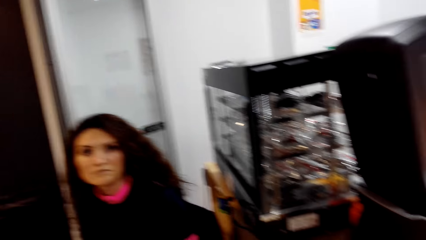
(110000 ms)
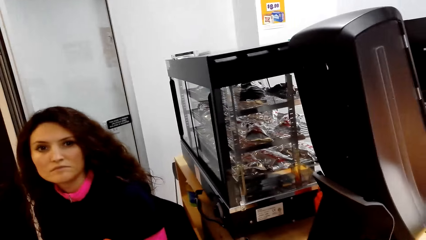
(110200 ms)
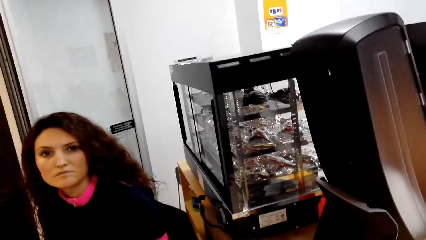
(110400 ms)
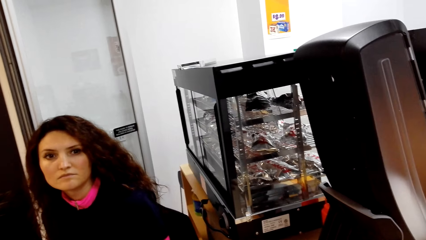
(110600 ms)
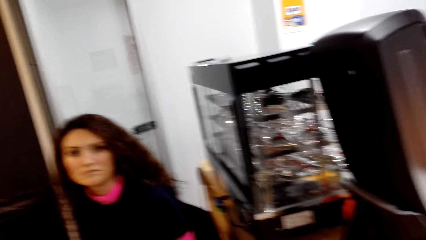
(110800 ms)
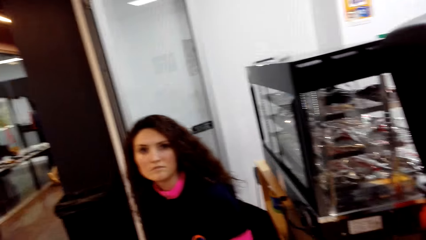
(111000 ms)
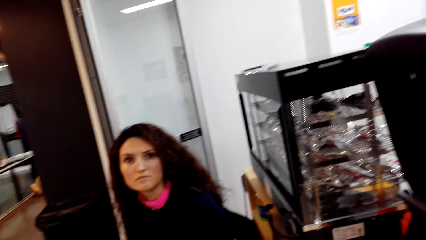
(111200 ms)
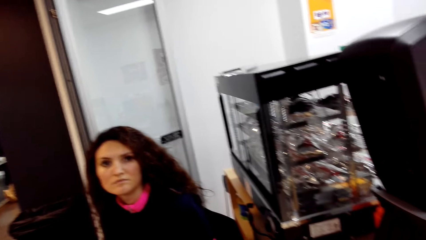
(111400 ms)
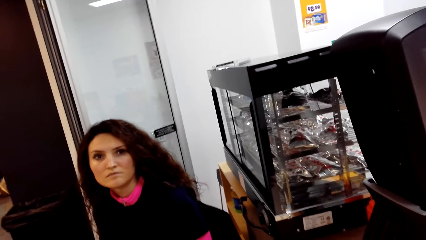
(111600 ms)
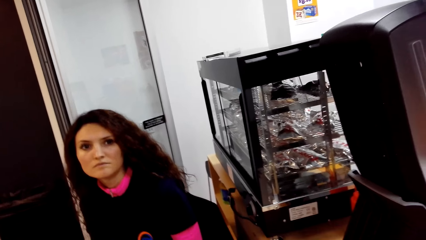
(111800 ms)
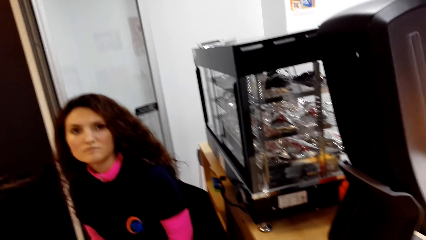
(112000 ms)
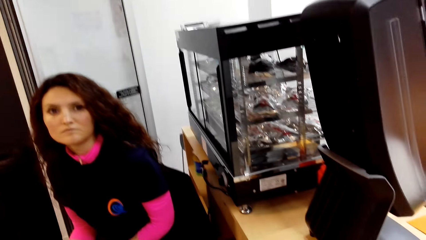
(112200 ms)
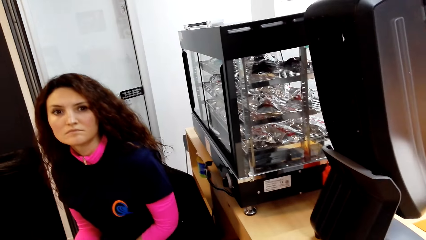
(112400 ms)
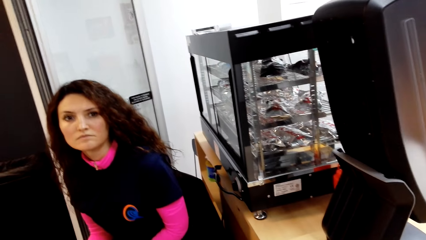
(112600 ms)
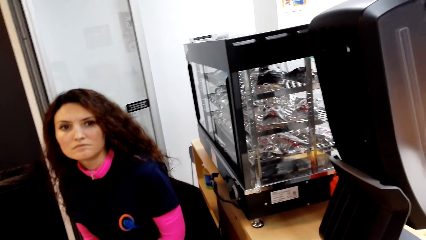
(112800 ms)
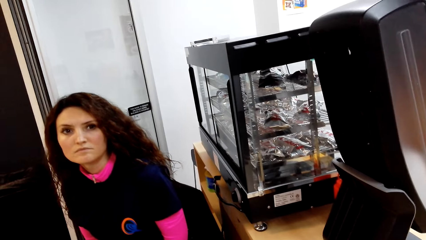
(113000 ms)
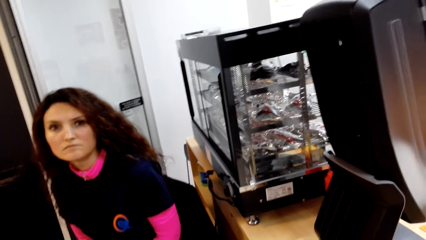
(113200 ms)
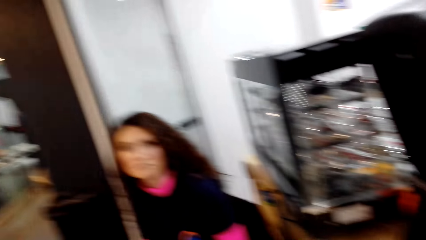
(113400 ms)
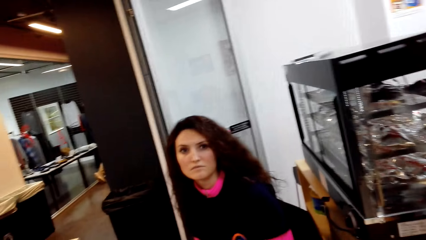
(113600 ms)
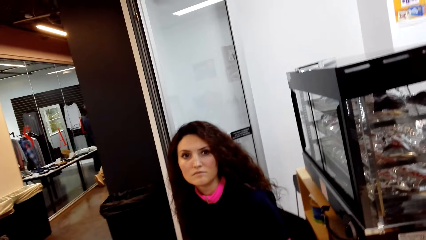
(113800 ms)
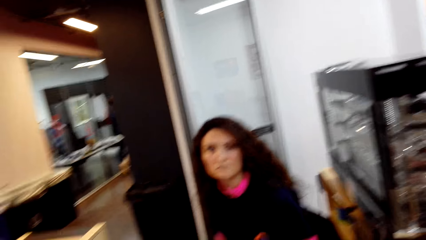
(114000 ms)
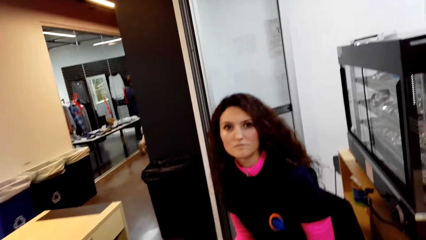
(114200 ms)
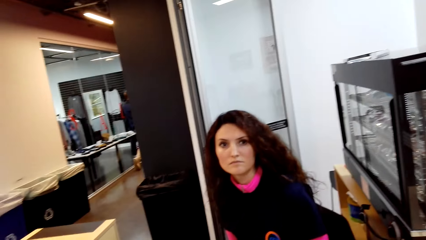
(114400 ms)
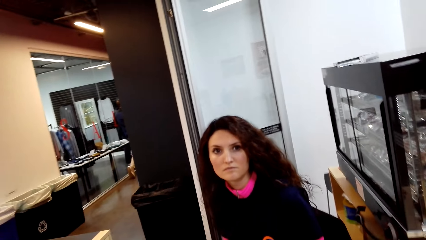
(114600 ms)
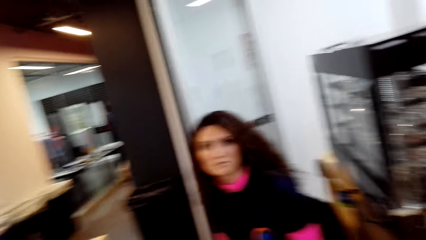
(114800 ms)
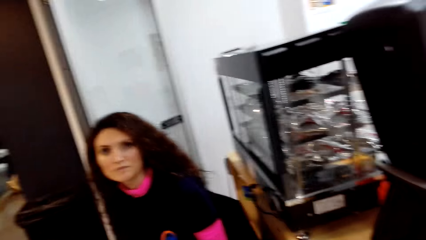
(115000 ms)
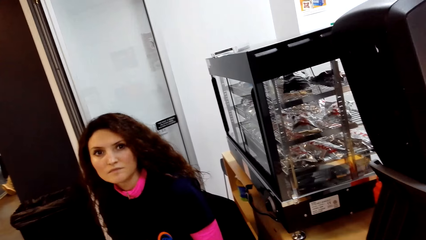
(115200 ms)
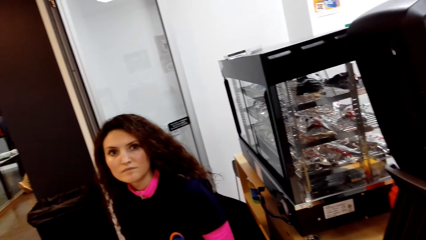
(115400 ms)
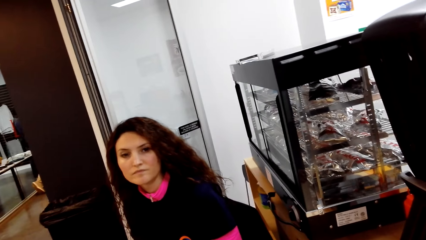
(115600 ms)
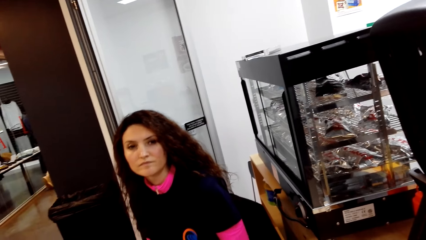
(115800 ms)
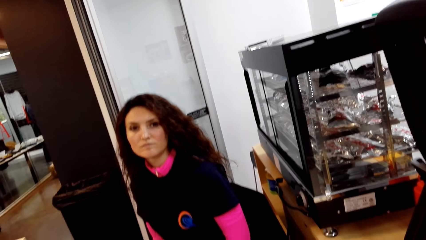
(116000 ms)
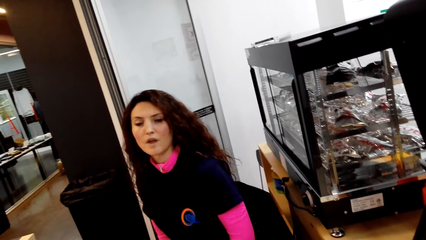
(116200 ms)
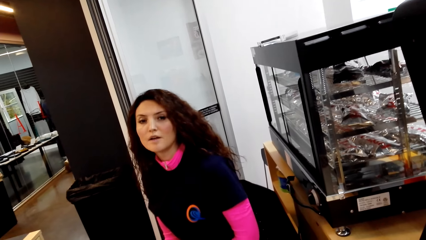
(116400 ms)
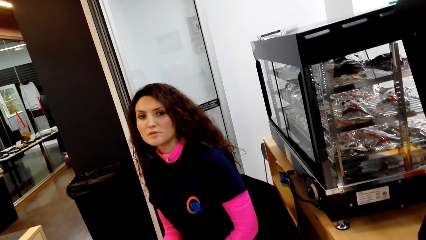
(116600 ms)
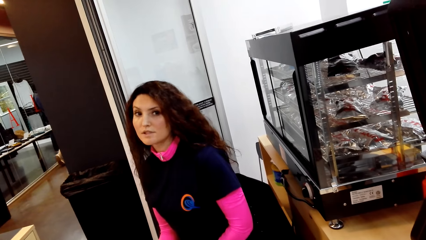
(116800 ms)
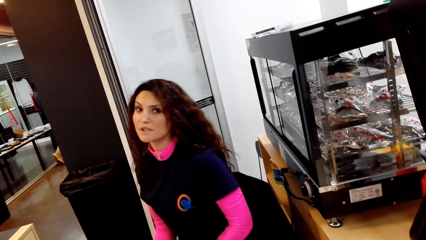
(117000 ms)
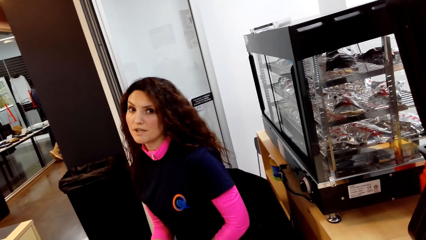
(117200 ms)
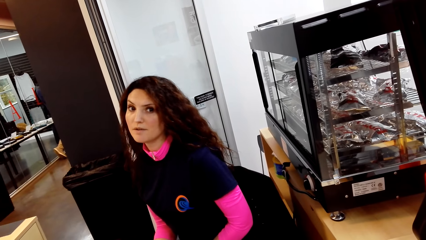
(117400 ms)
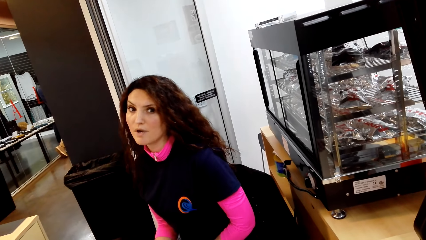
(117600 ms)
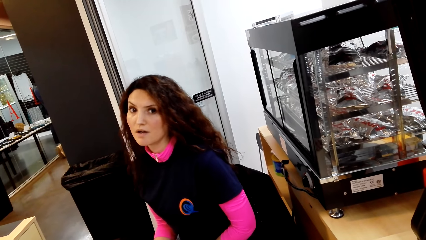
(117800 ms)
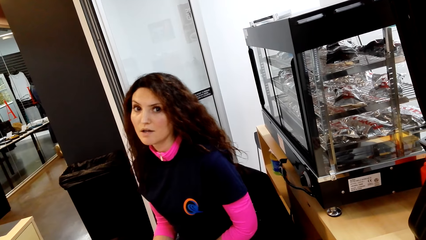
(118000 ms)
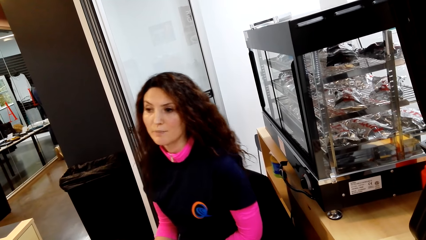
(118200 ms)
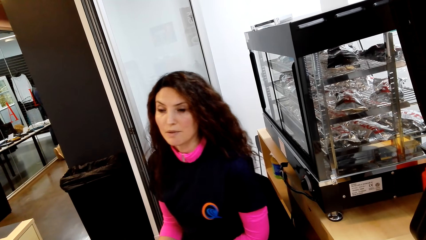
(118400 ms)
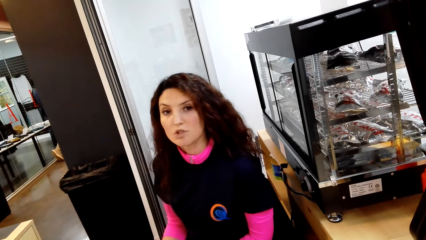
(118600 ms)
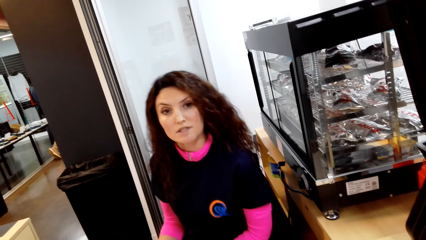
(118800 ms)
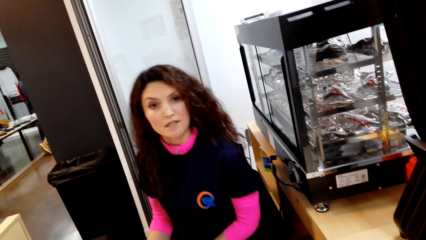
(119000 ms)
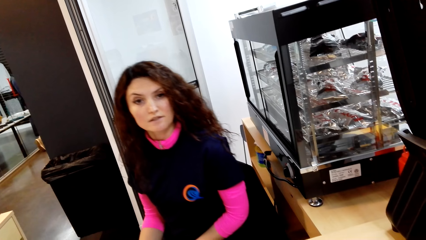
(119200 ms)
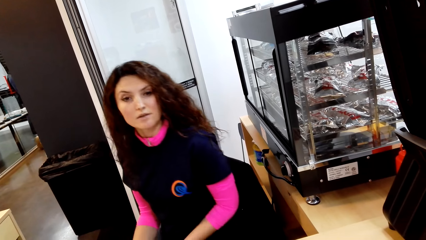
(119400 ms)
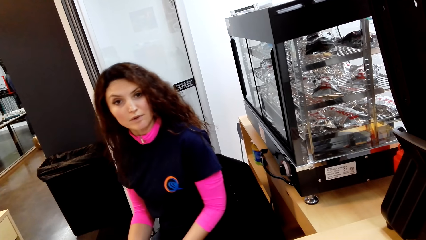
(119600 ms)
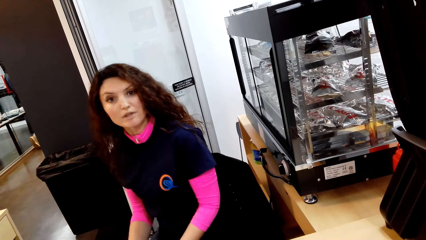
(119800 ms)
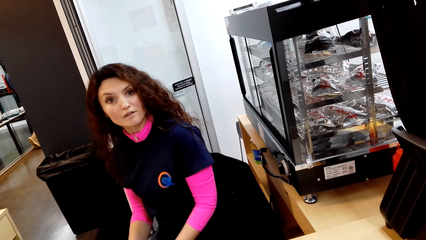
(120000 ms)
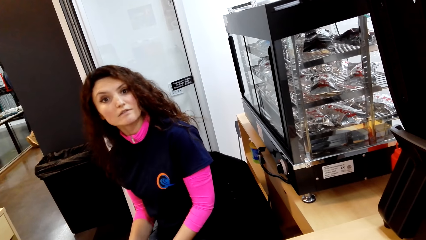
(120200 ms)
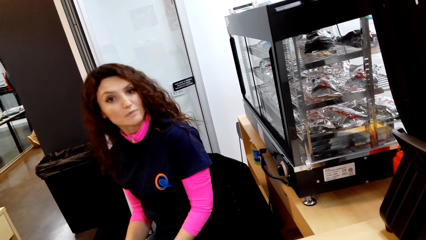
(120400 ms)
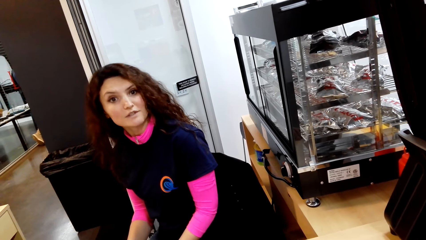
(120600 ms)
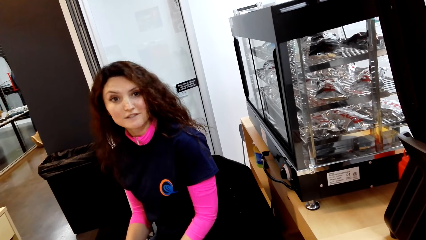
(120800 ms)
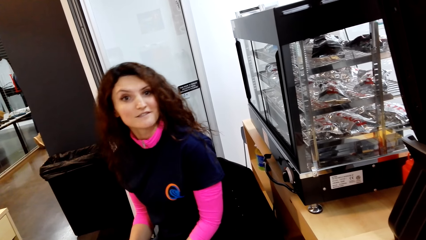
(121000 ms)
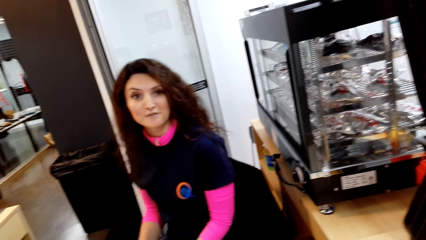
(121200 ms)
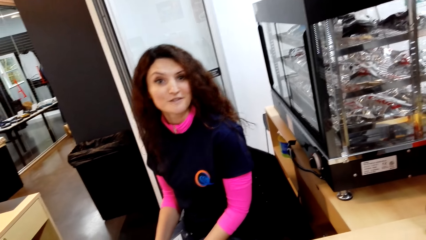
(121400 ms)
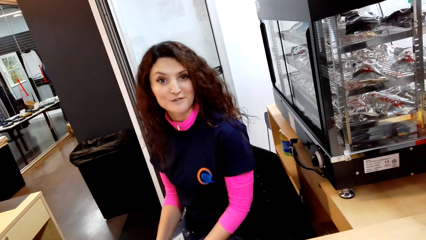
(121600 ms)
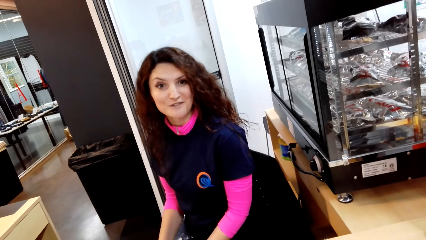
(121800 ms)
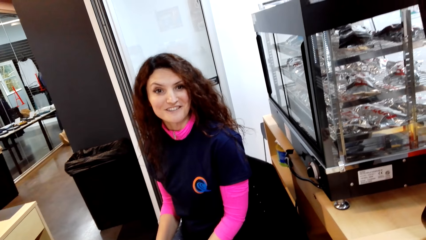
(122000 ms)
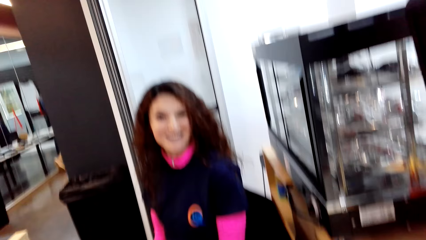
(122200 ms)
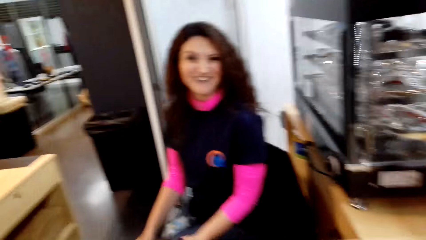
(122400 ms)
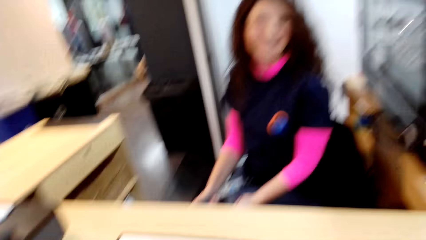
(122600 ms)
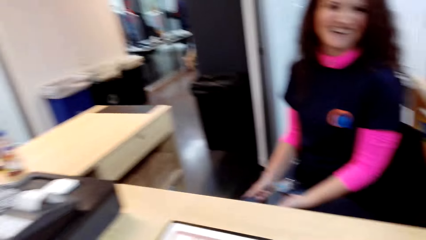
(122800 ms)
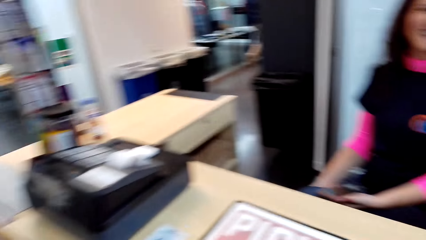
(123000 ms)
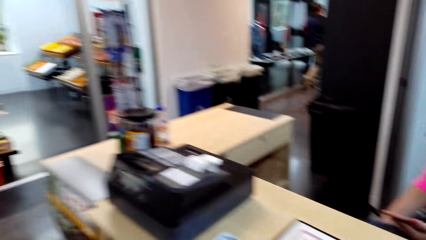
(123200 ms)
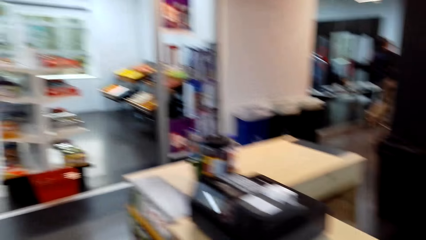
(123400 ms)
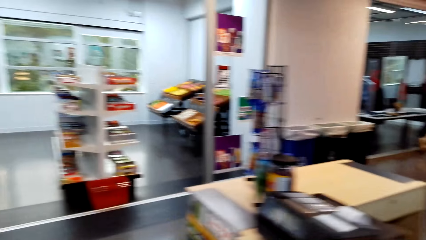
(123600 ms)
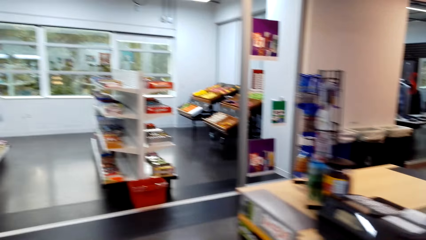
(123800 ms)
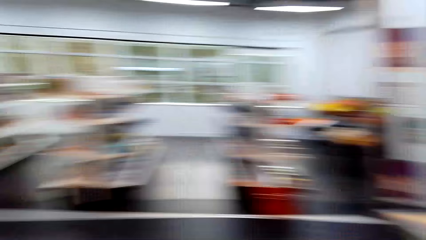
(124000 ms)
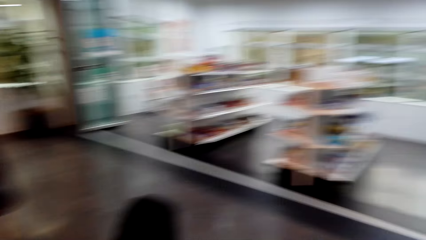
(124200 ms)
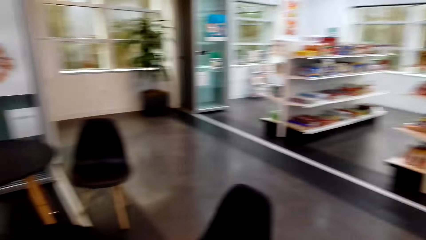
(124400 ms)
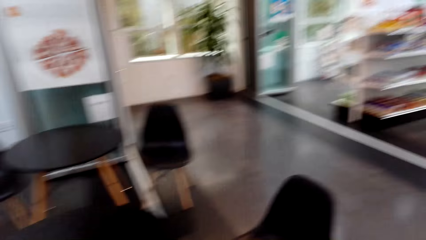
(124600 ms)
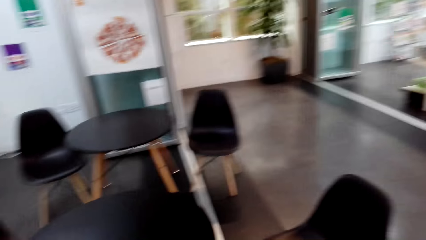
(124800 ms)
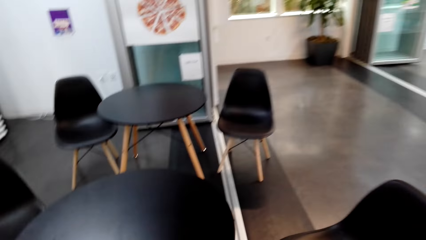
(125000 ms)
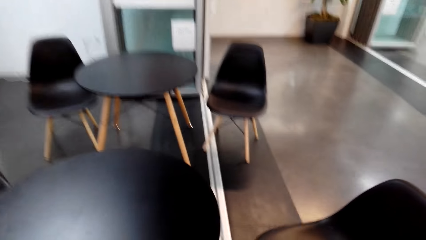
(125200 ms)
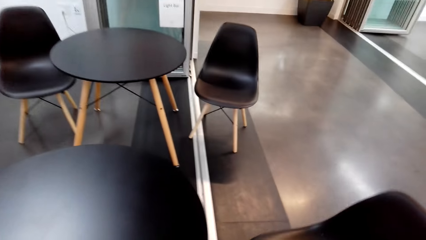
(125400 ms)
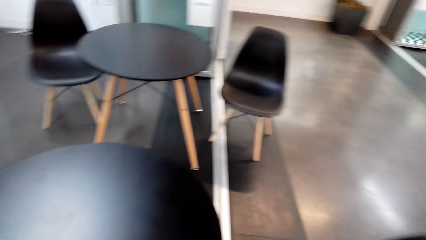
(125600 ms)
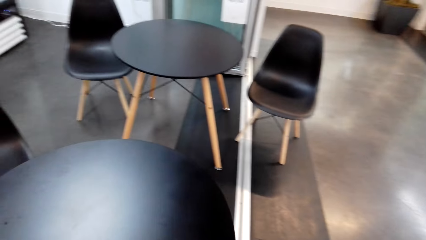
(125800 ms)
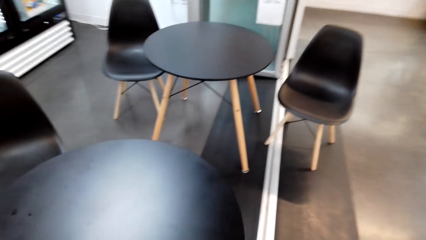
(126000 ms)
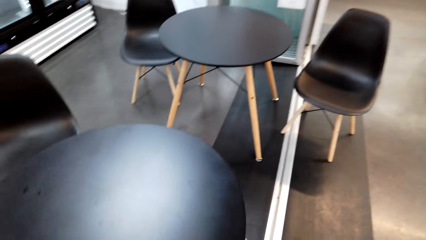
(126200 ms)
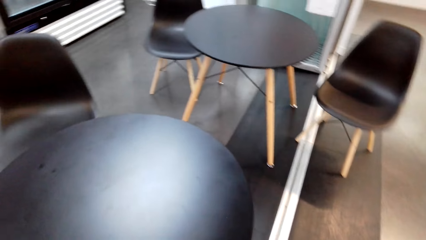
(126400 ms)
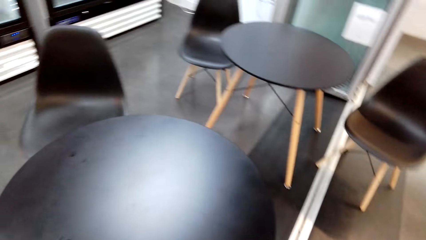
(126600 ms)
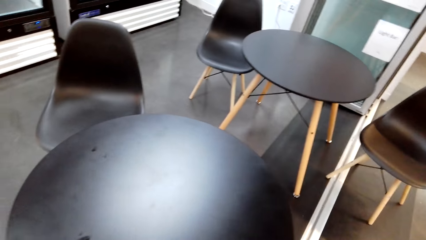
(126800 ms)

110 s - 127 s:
The lady talks with the camera wearer. The lady nods her head. The camera wearer talks with the lady. They move around the supermarket.
